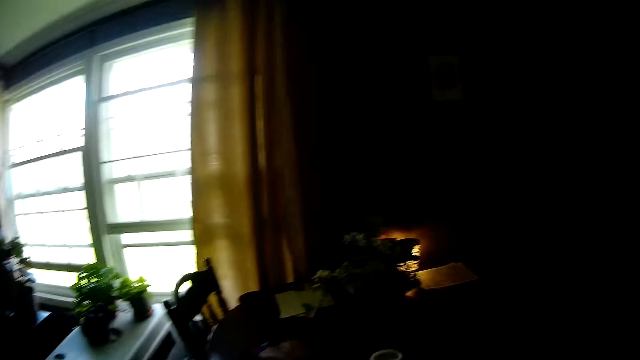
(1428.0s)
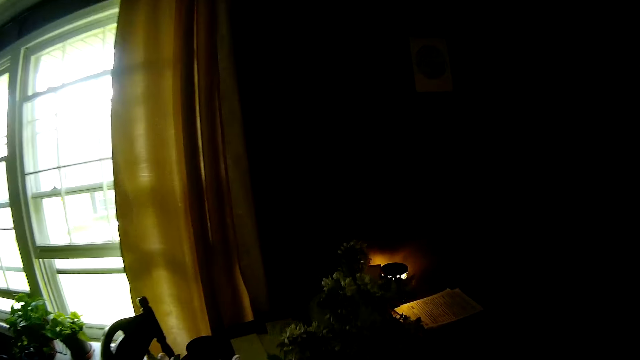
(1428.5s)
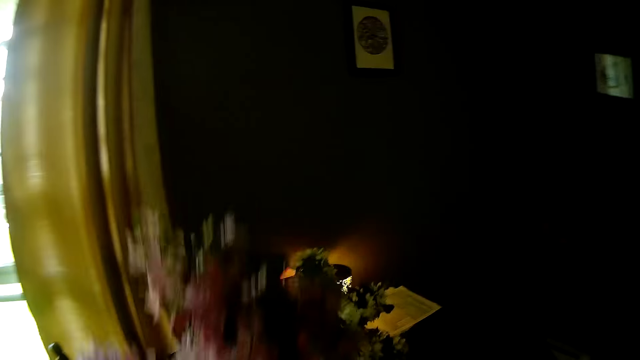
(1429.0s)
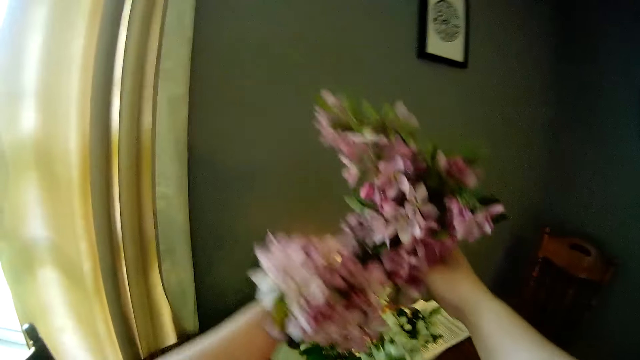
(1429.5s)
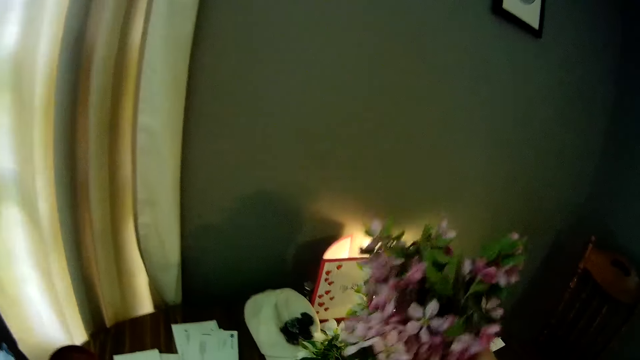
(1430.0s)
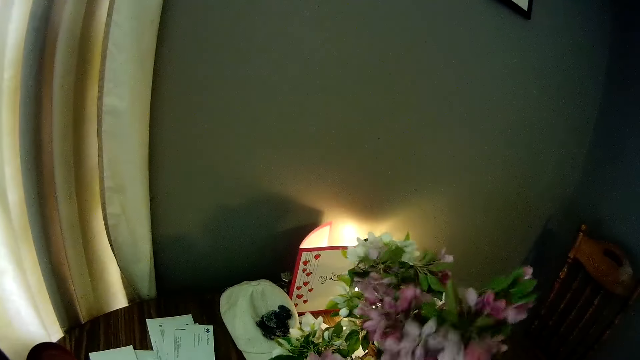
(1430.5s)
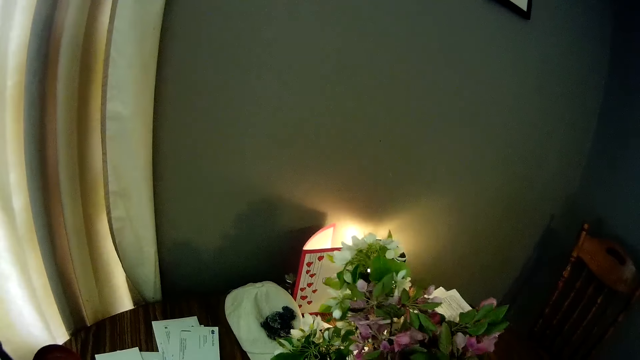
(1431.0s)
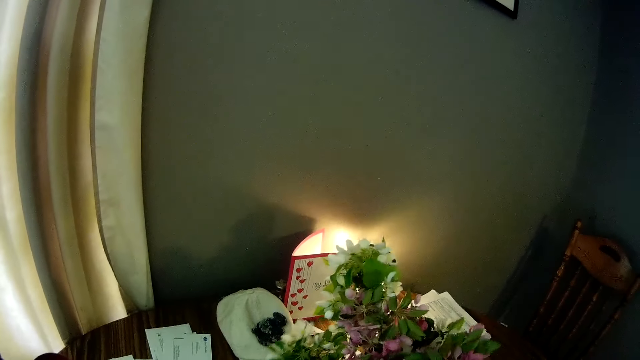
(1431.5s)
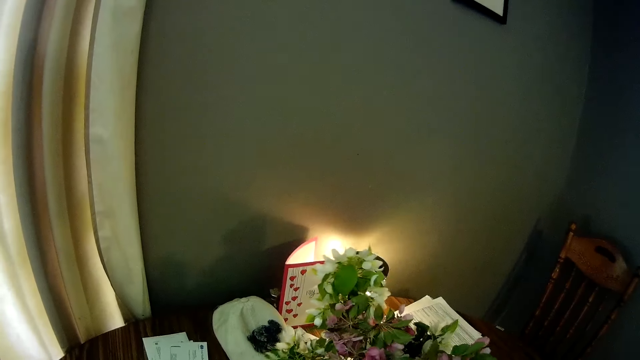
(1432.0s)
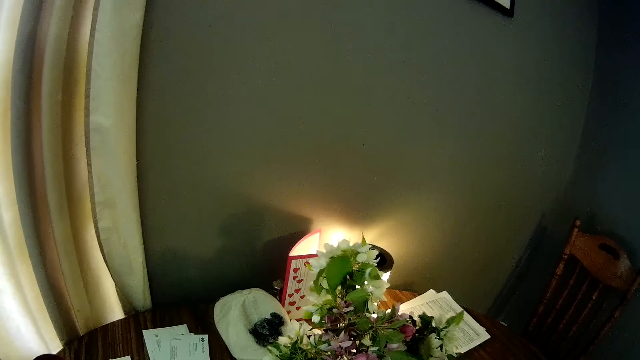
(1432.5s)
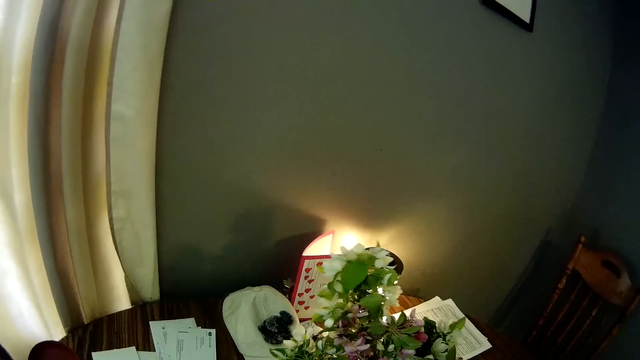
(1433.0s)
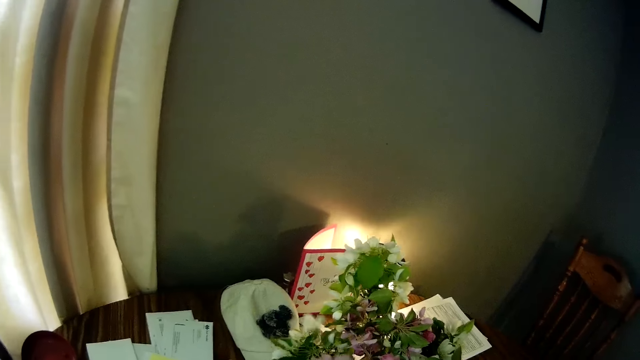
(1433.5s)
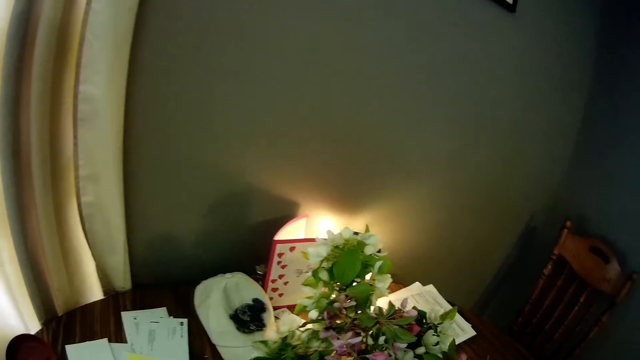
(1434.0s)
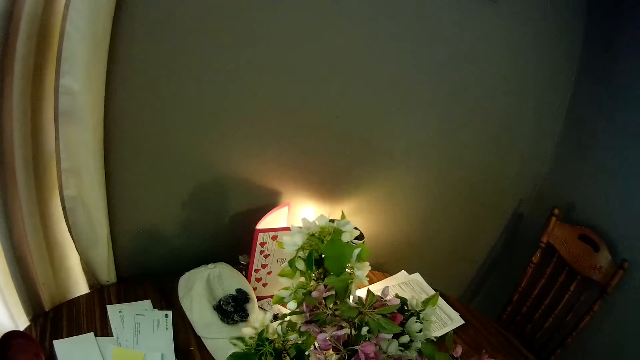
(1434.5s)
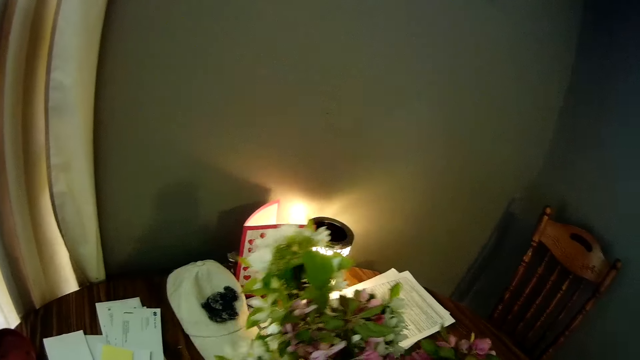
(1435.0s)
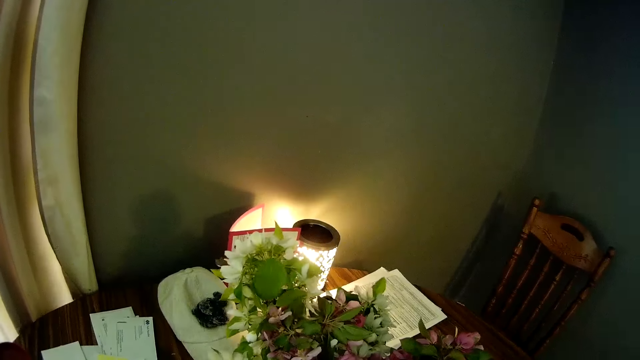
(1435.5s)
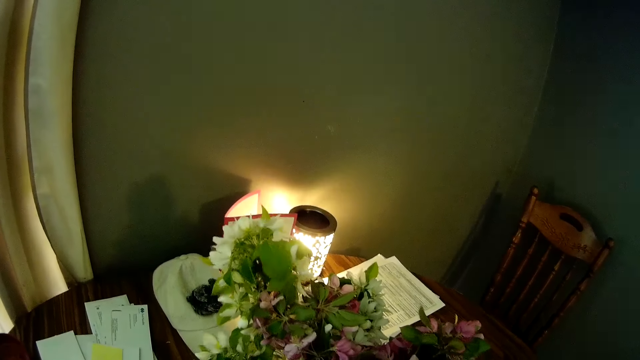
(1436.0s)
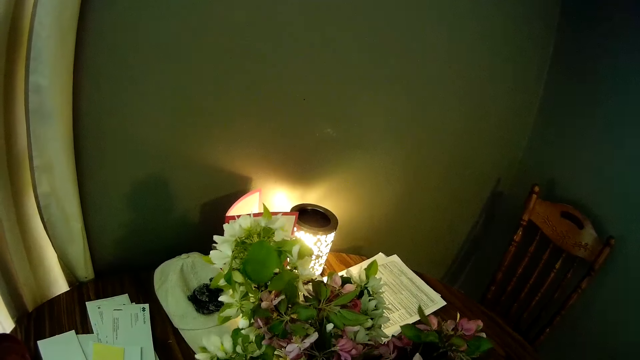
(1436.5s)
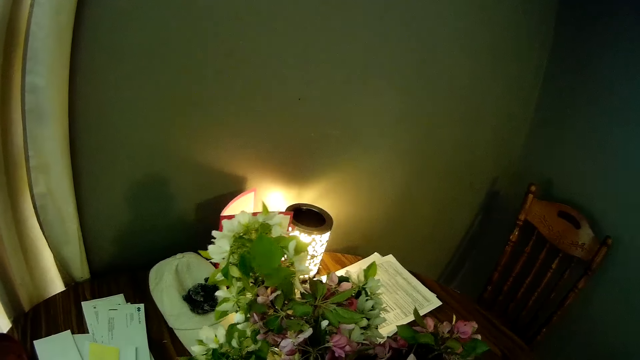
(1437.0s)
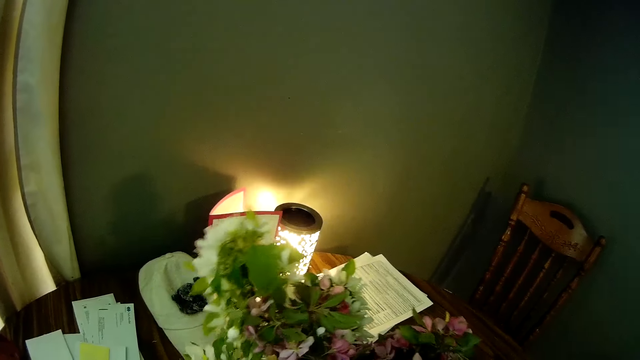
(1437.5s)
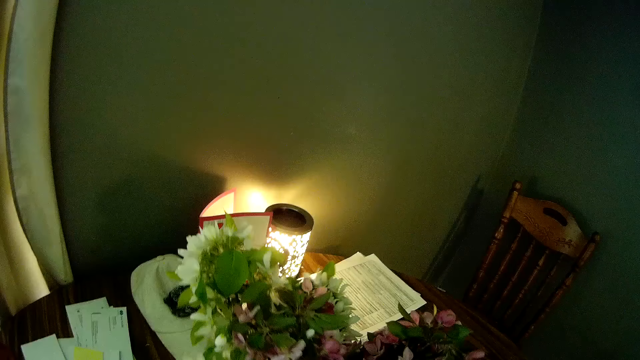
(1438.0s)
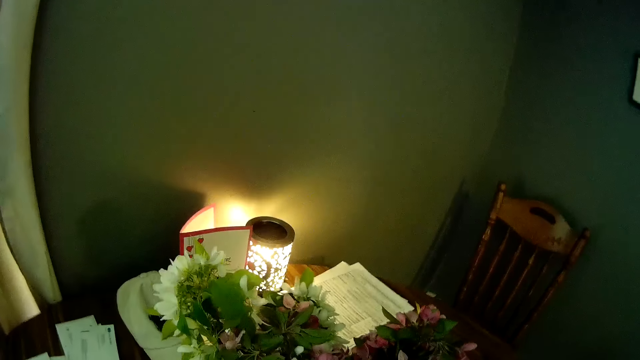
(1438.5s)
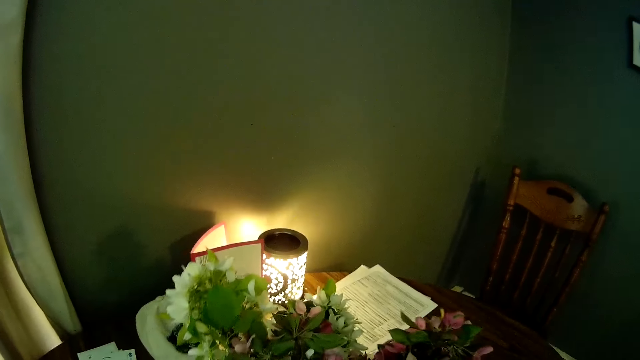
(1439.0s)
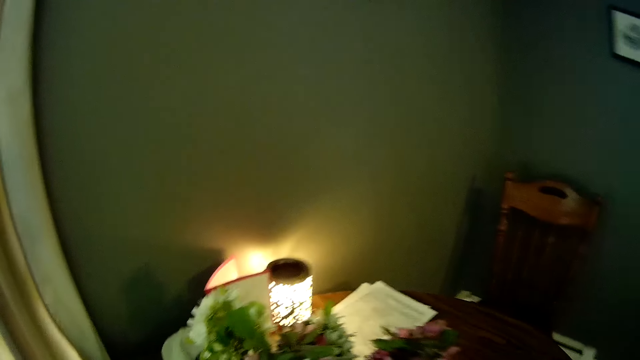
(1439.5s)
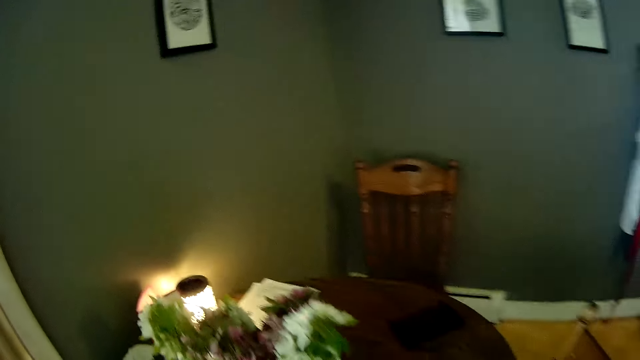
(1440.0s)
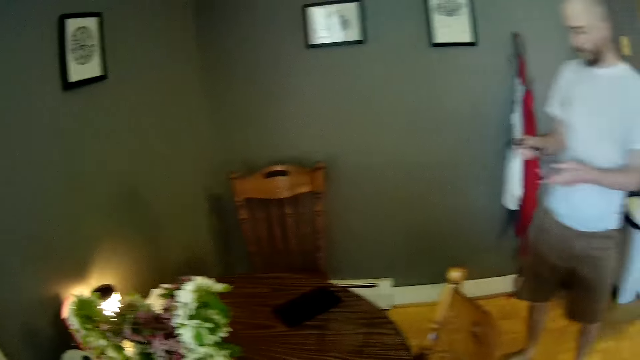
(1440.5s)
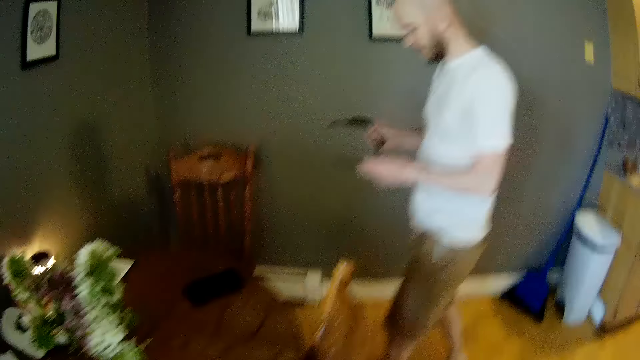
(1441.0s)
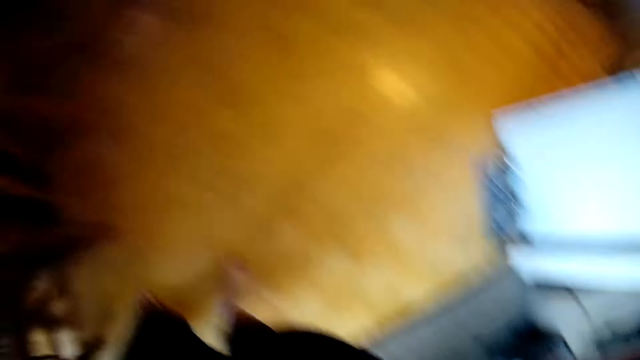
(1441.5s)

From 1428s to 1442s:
The camera wearer puts the flower in a flower vase on a dining table inside the kitchen with both hands. She steps backwards from the table. The man holds glasses with both hands and carries the glasses in the room.
